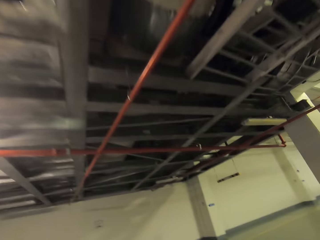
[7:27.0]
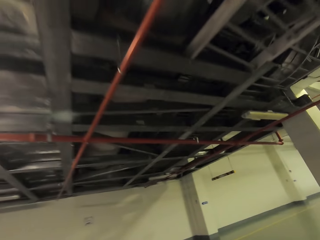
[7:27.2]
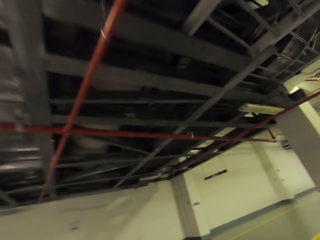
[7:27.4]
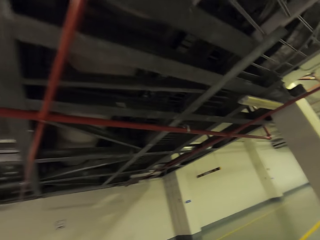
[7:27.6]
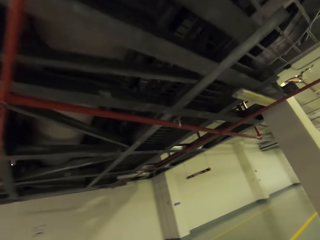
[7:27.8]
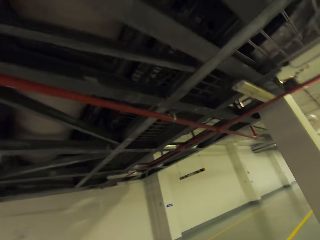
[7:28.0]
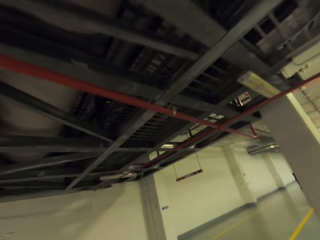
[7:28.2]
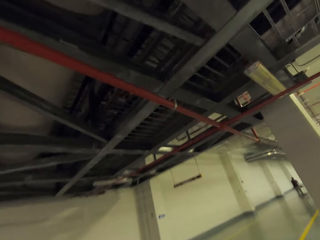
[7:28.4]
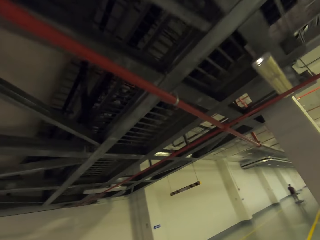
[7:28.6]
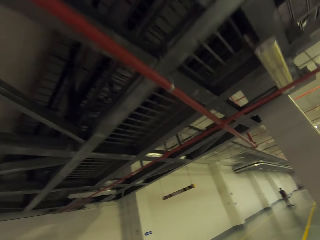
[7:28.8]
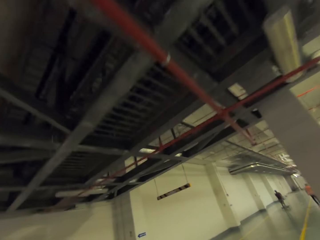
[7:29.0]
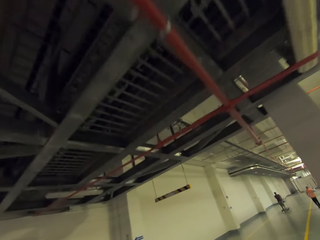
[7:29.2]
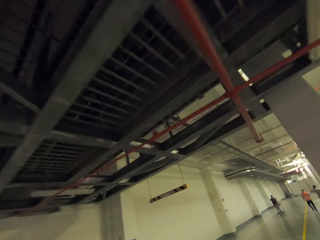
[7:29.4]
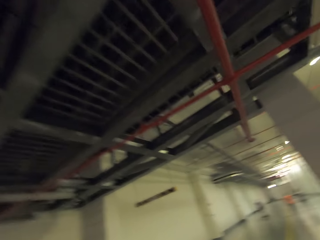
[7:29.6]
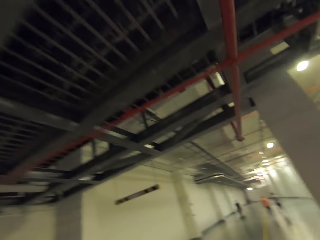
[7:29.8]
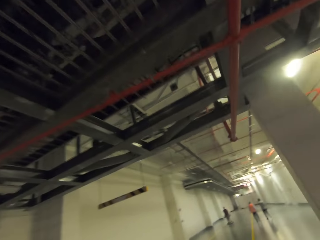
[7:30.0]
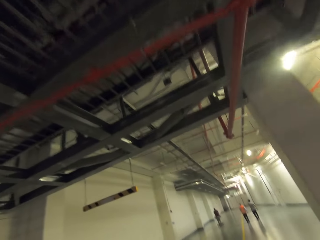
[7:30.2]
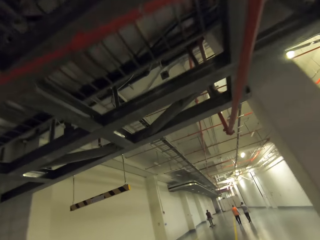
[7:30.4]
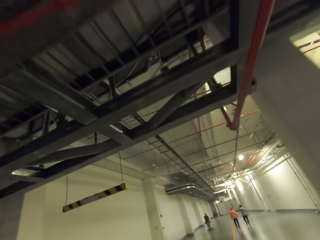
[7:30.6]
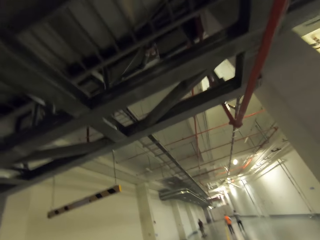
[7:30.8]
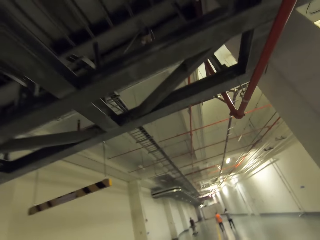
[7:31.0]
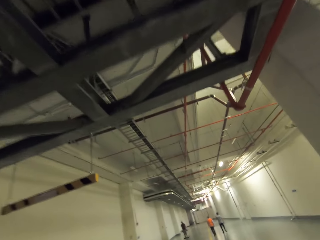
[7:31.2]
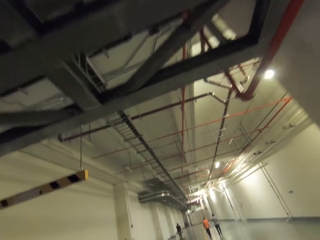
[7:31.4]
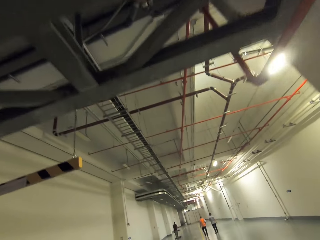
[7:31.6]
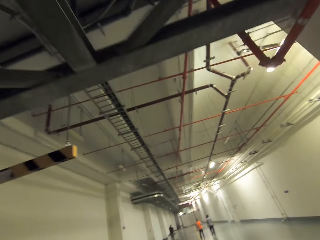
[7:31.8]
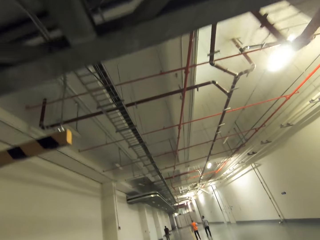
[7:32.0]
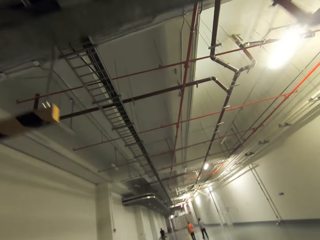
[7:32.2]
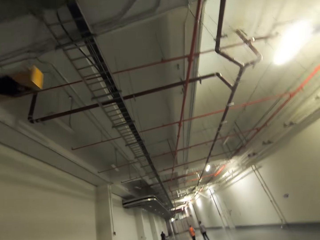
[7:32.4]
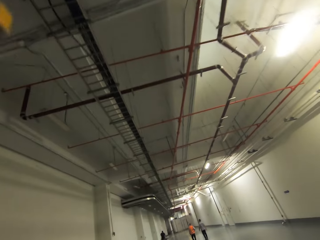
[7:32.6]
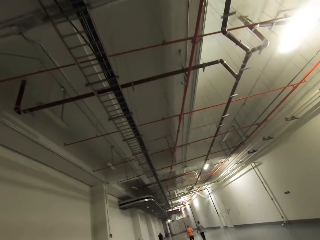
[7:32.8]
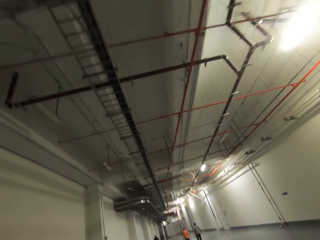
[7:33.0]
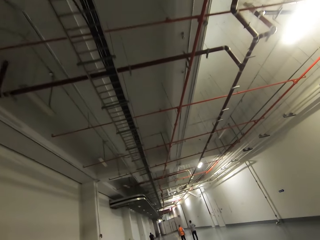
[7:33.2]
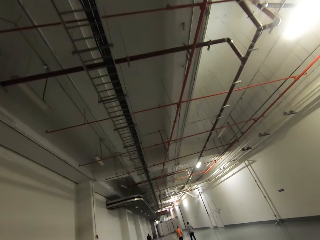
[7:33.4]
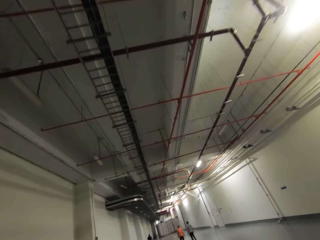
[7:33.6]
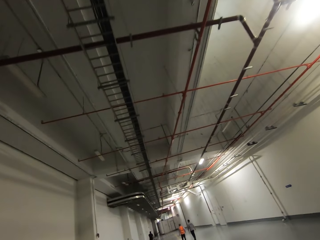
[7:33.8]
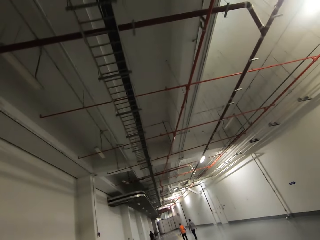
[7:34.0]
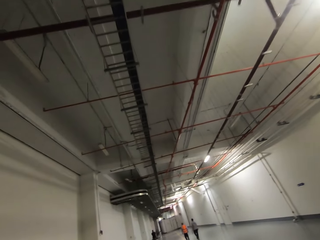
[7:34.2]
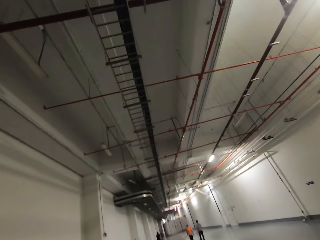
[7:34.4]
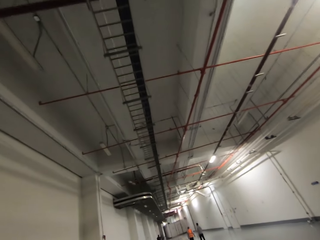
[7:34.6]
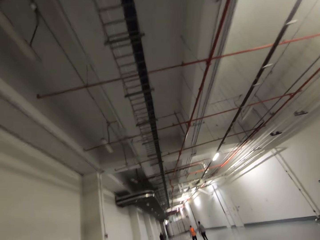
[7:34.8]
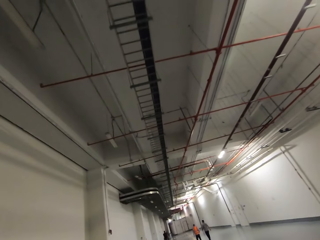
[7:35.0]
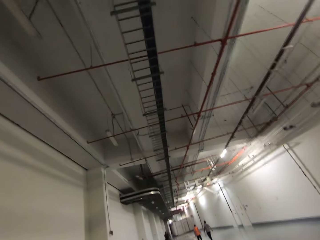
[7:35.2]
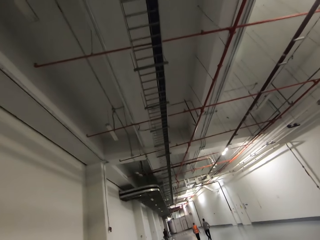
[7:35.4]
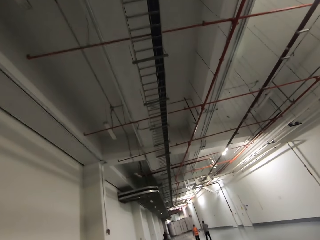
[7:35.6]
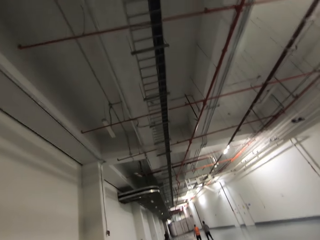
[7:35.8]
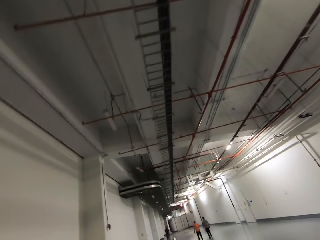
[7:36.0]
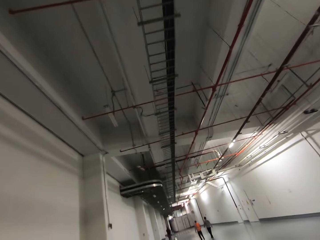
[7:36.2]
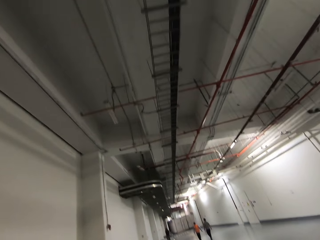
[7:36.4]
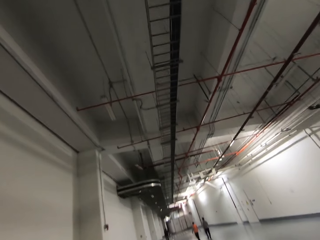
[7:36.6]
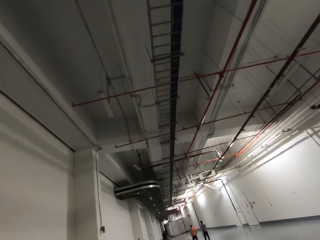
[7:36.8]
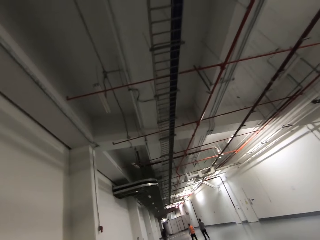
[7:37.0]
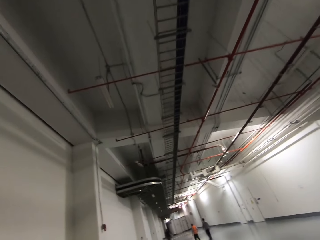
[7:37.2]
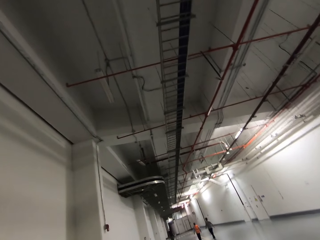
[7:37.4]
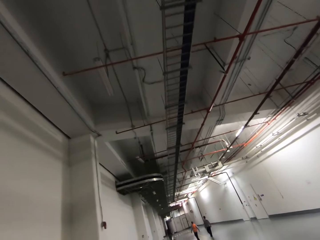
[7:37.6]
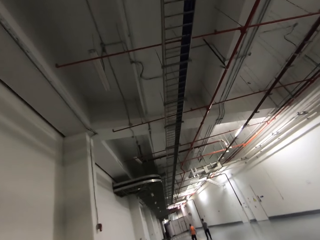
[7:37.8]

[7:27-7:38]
The camera wearer walks around.

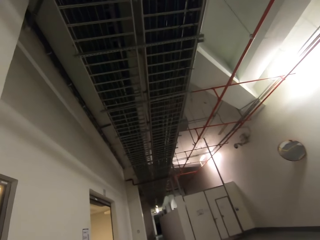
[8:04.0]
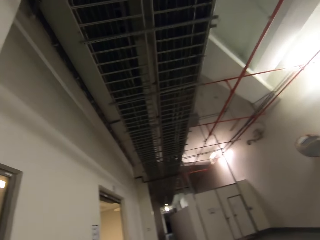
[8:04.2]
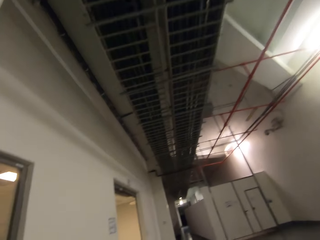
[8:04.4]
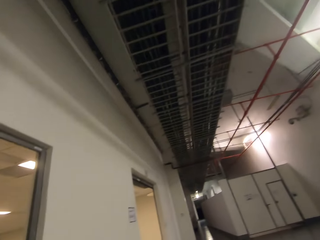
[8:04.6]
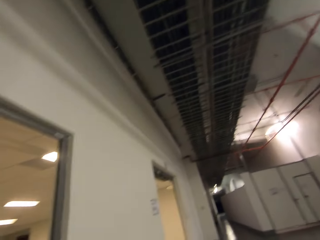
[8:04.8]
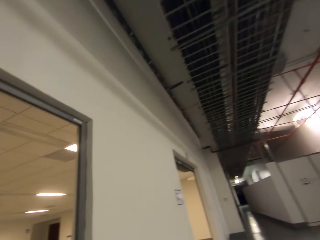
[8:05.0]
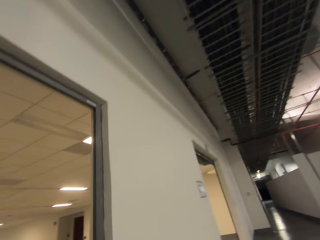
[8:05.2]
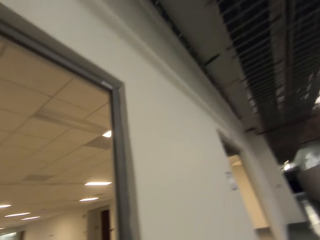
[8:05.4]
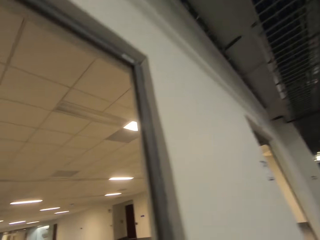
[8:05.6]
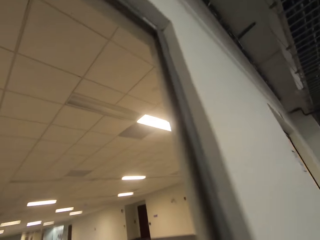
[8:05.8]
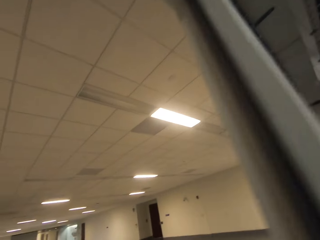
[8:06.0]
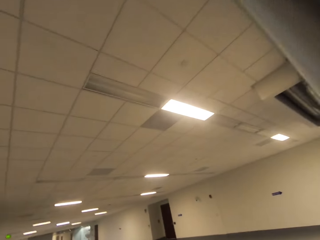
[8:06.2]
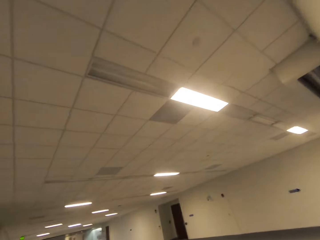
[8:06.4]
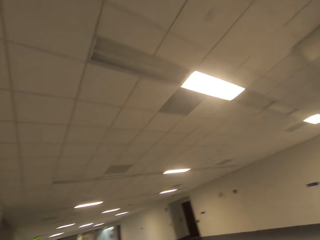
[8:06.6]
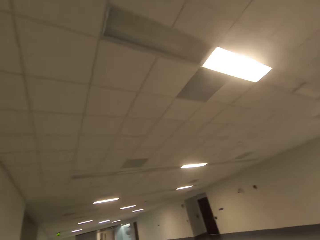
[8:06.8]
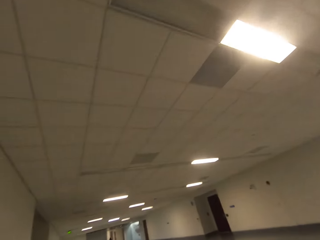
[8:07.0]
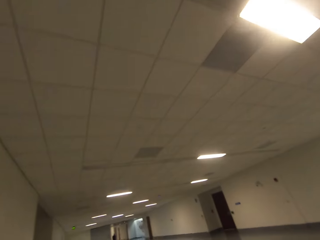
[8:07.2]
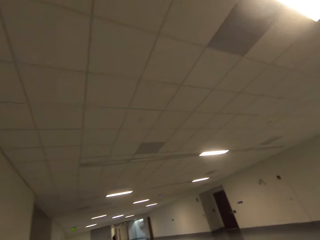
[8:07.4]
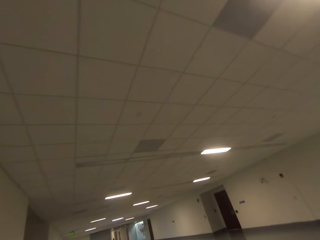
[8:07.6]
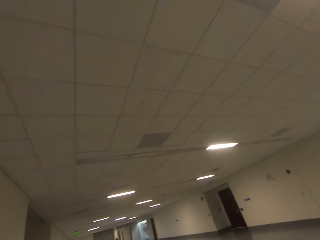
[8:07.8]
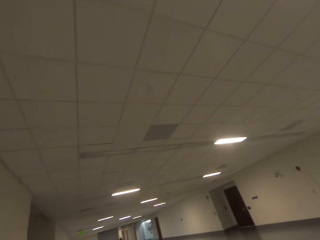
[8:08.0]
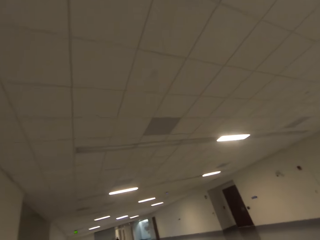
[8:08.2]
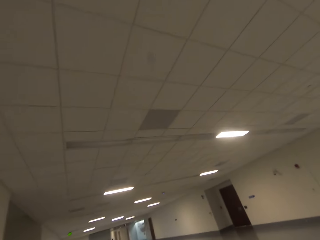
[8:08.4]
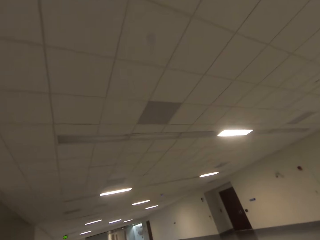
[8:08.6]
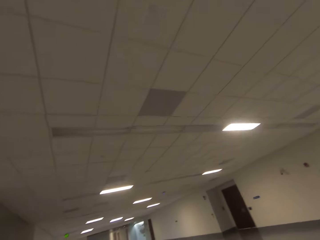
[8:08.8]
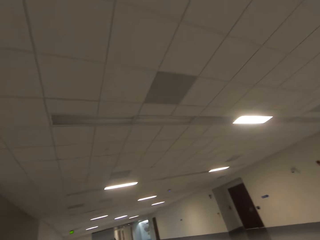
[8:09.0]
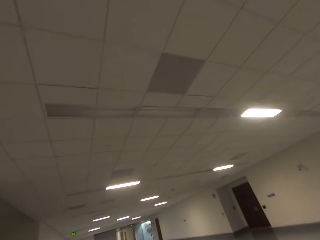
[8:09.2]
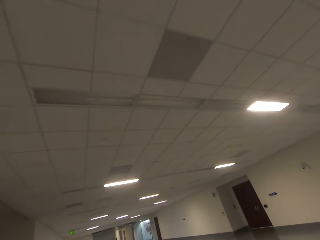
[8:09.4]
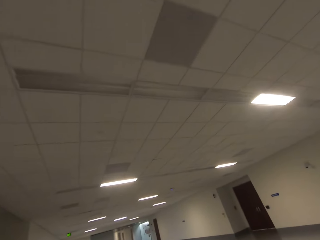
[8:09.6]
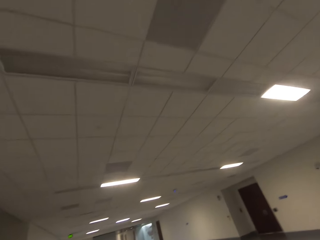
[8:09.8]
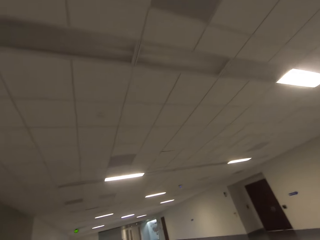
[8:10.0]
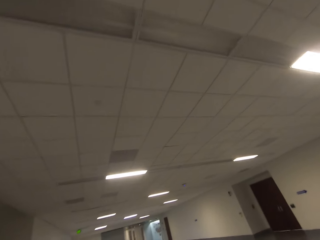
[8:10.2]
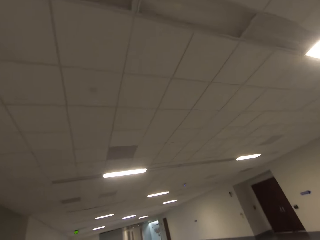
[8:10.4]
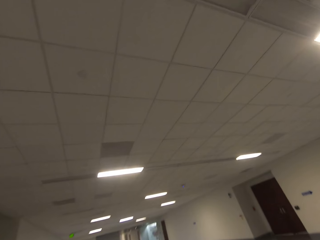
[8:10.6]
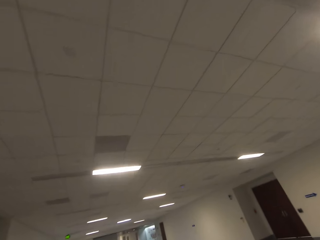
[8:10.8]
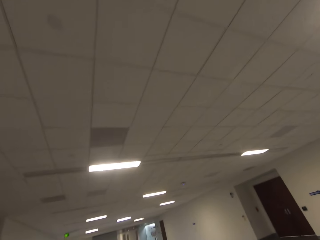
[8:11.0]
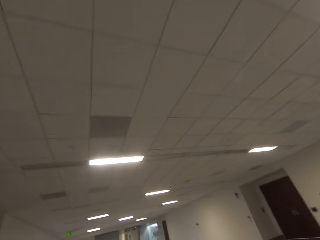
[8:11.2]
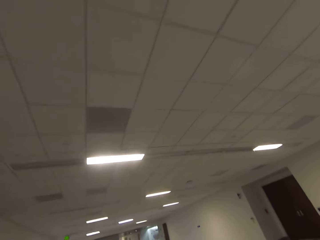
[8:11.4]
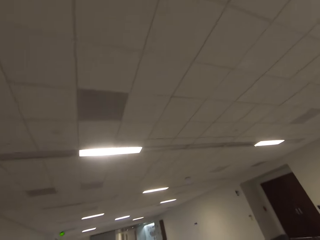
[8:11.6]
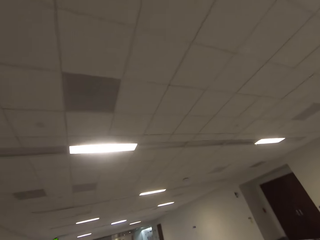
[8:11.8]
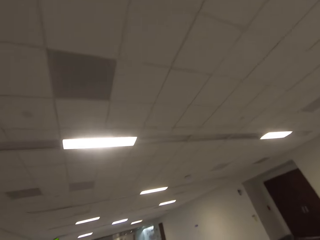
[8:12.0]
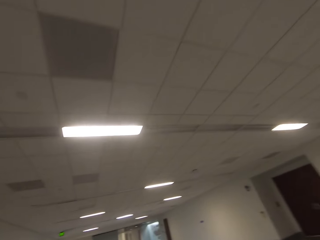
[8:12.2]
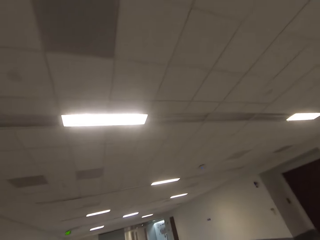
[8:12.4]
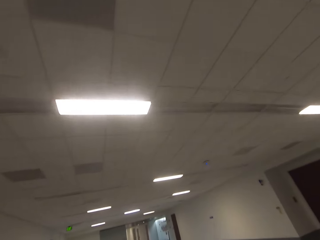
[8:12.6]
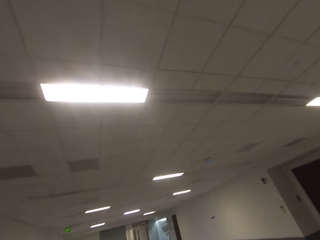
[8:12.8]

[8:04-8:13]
The camera wearer turns around. They walk around.
